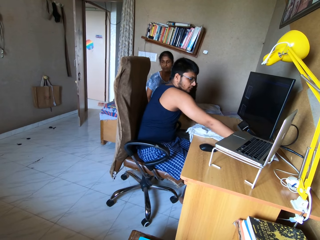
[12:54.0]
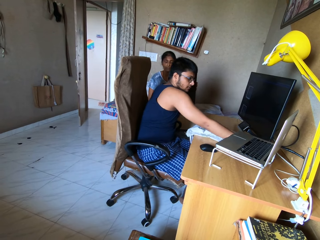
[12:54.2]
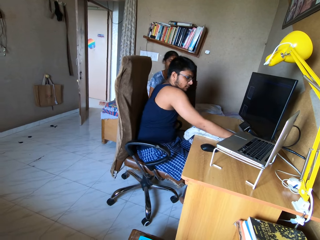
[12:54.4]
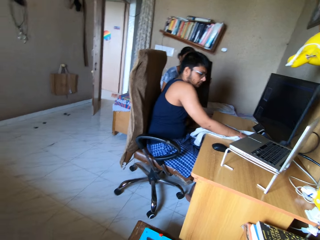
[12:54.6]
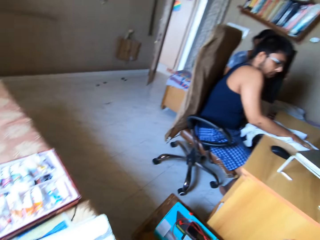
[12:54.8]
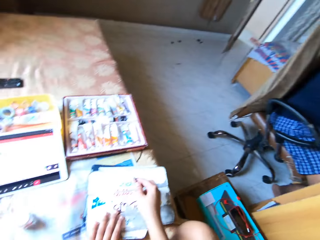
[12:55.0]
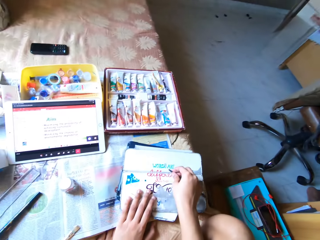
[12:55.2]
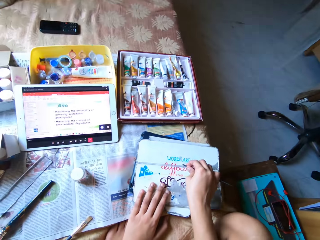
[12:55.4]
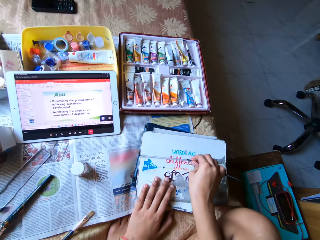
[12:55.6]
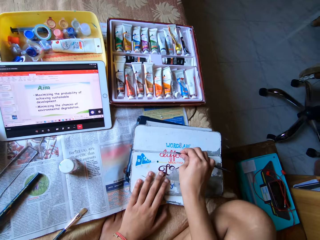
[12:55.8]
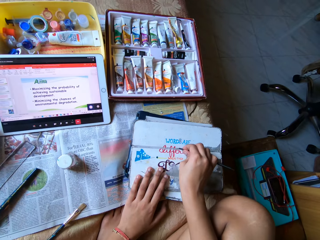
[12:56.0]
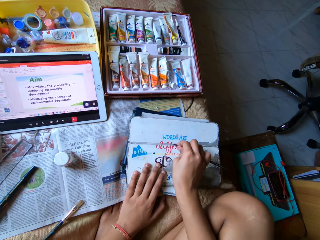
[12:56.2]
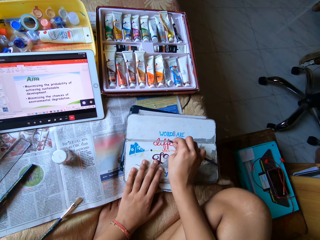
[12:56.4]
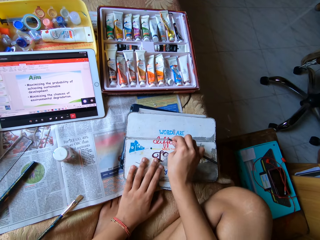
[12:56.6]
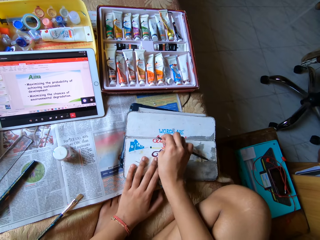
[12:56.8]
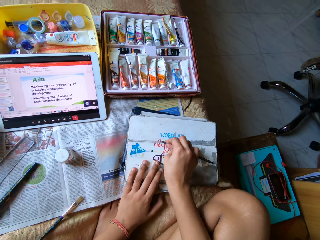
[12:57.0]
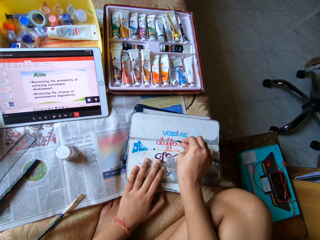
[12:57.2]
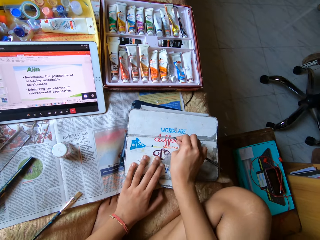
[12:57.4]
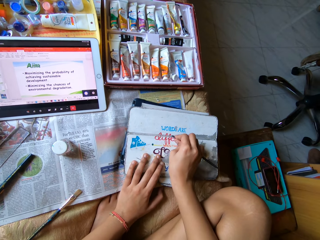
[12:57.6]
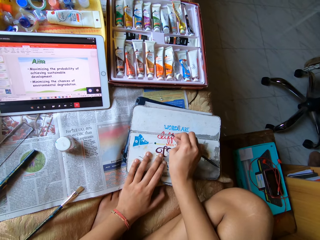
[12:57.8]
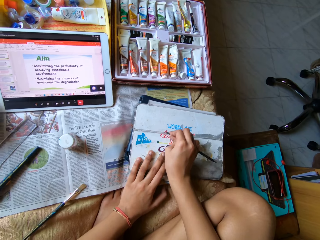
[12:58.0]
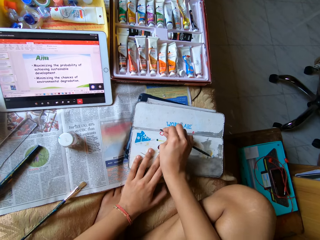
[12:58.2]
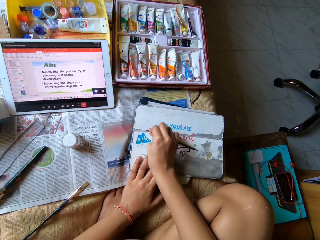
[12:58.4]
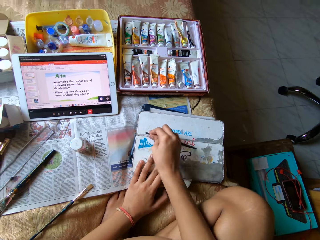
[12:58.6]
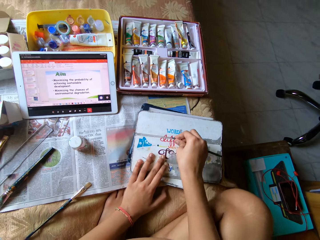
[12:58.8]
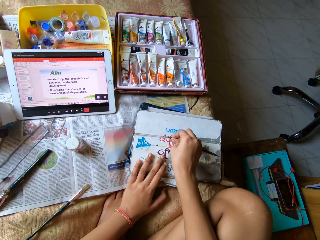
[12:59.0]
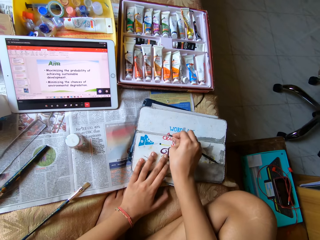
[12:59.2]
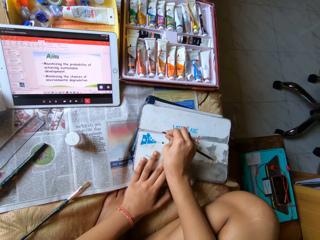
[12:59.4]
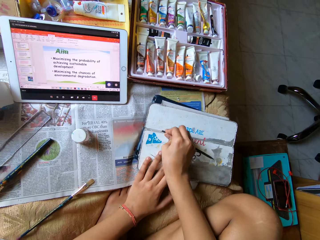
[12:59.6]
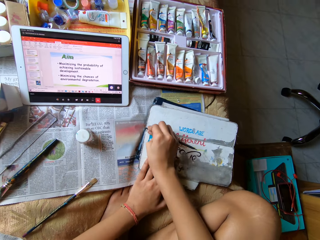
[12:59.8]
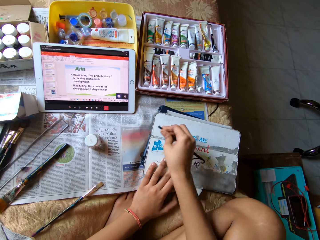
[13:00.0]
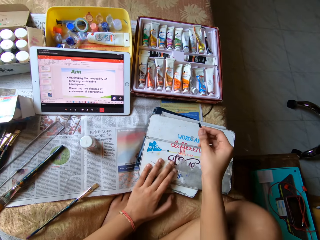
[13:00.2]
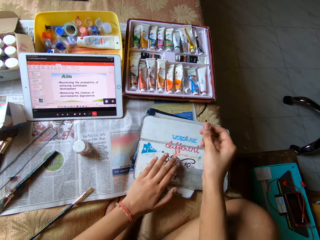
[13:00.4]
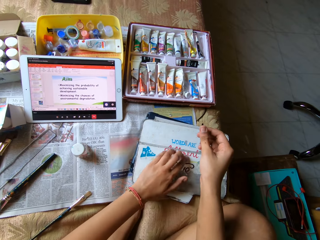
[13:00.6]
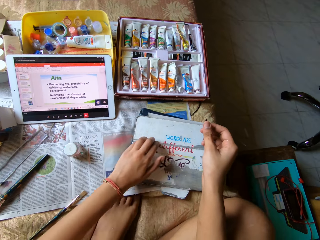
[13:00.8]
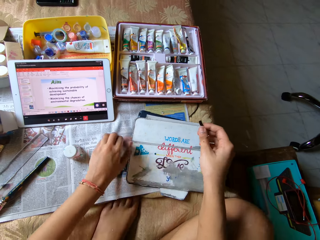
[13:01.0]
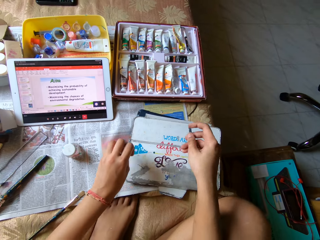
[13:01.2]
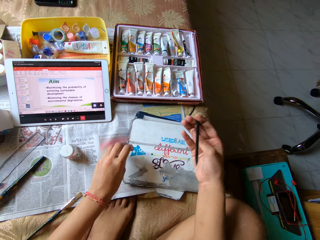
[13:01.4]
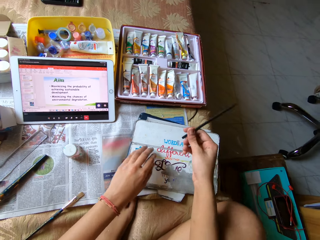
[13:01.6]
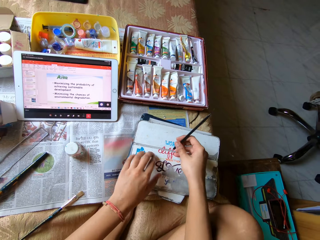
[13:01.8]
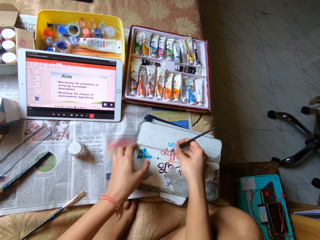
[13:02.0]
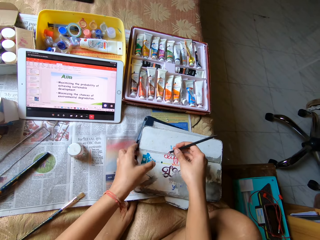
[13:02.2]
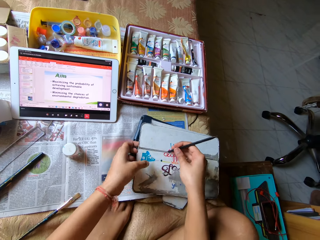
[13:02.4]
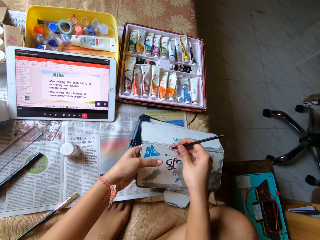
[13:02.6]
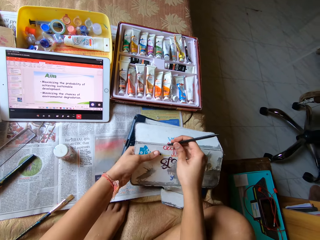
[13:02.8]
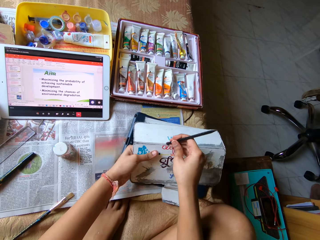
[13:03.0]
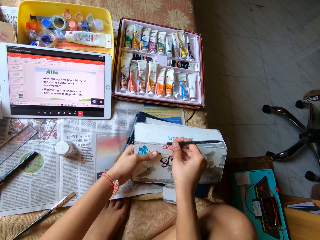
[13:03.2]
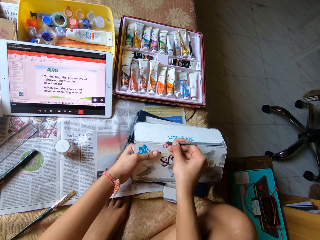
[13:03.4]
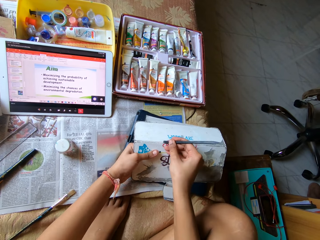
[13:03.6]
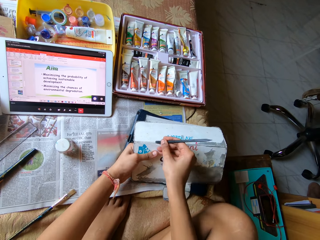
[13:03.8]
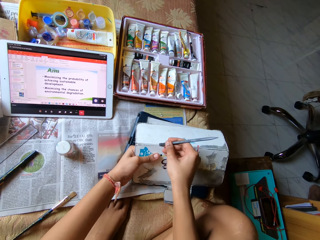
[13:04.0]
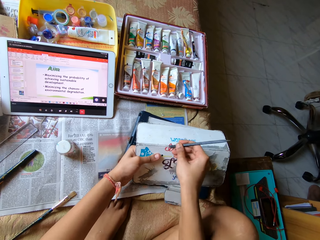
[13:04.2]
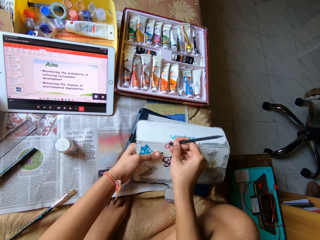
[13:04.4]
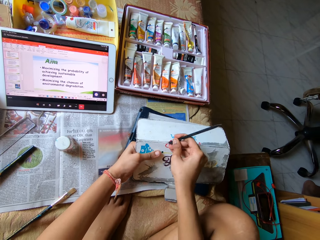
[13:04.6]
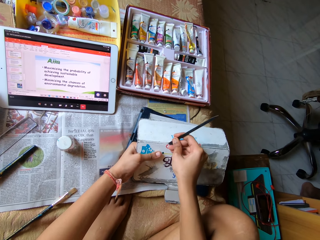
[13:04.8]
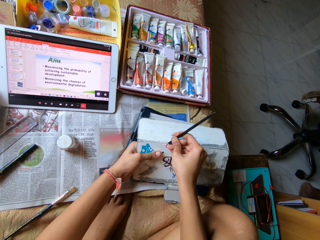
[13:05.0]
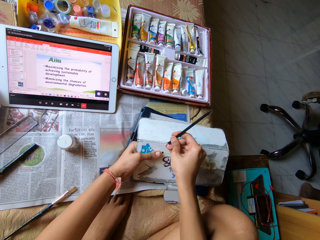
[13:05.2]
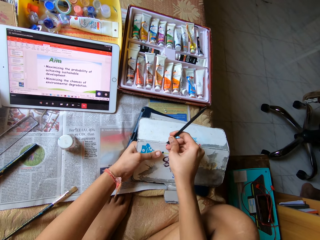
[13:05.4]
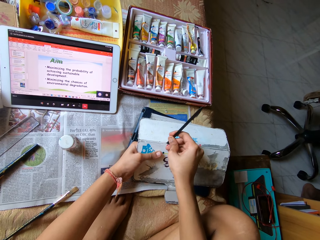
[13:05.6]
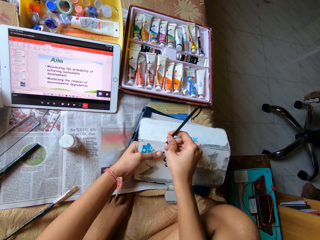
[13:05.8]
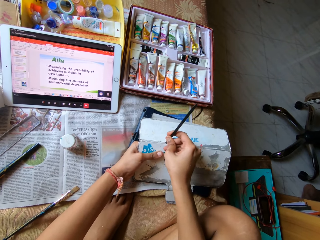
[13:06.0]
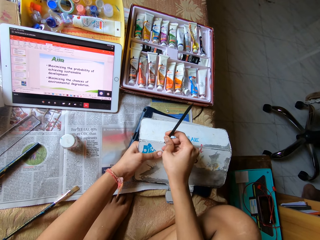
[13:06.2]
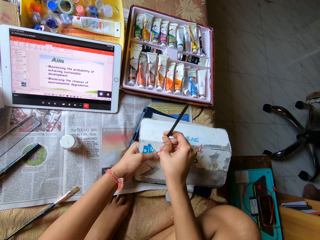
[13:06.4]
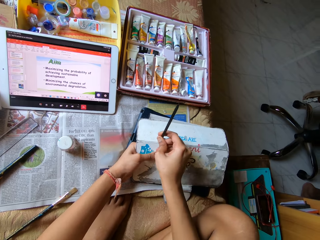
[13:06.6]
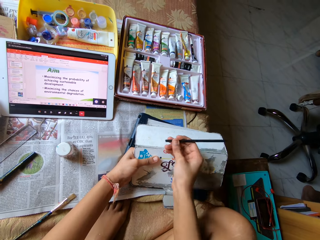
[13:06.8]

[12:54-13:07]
The camera wearer removes something on the tablet cover with a pencil. She wipes the tablet case with her left hand. She opens the tablet case with her left hand. She scrapes the tablet case with a file in her right hand.

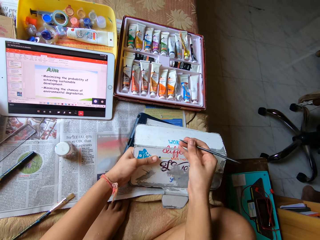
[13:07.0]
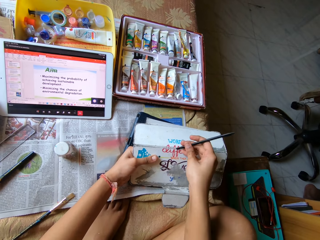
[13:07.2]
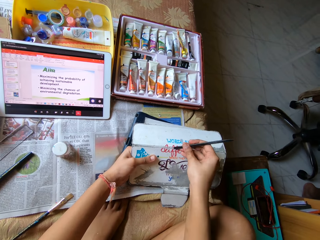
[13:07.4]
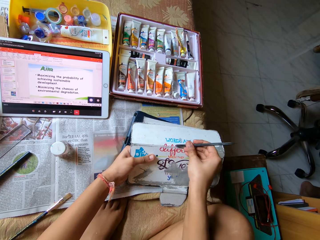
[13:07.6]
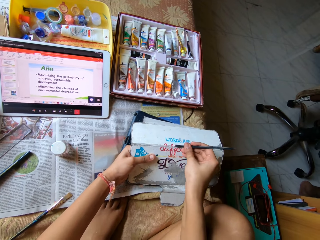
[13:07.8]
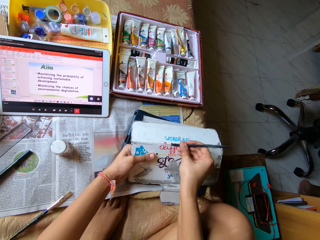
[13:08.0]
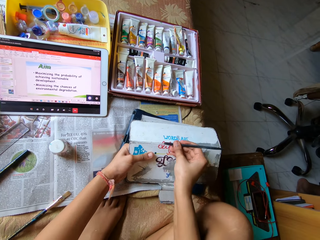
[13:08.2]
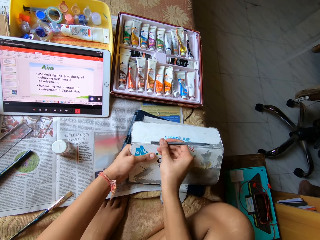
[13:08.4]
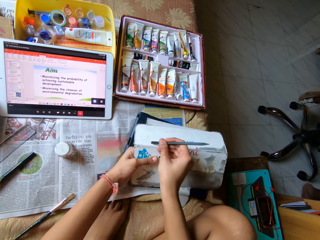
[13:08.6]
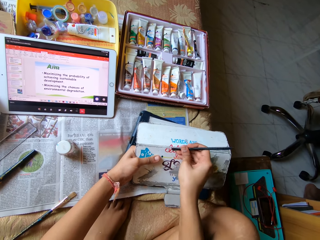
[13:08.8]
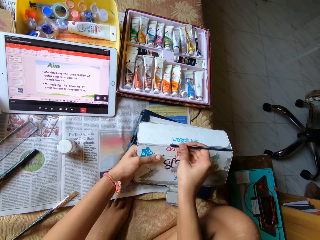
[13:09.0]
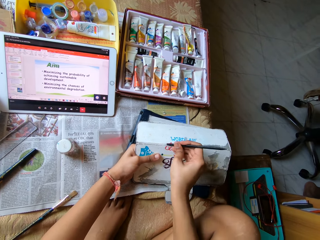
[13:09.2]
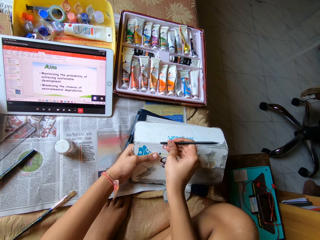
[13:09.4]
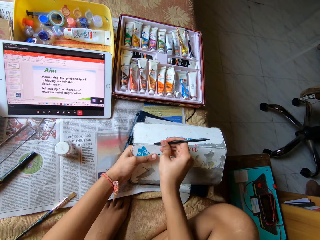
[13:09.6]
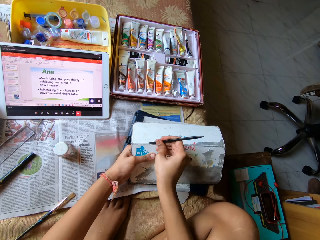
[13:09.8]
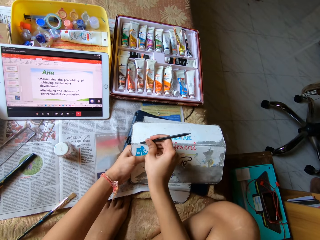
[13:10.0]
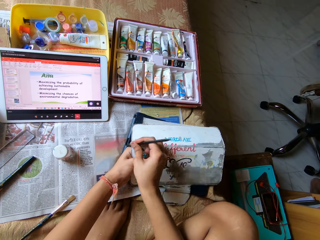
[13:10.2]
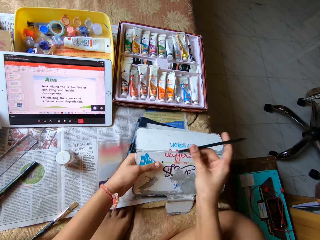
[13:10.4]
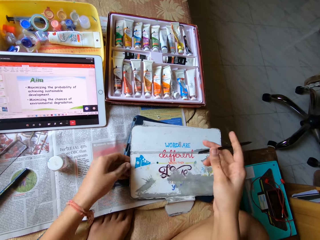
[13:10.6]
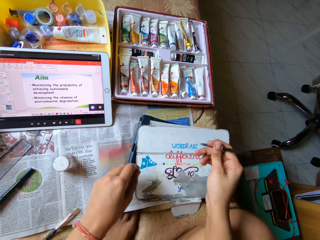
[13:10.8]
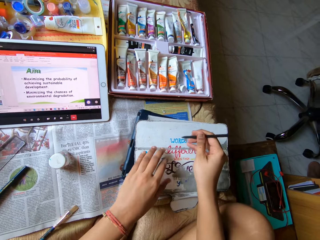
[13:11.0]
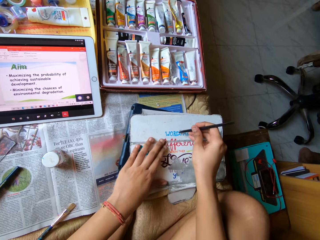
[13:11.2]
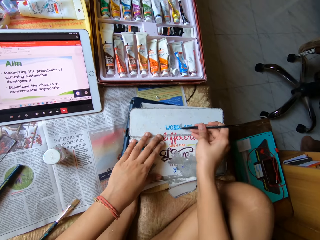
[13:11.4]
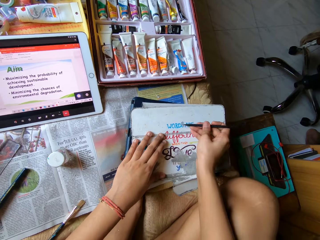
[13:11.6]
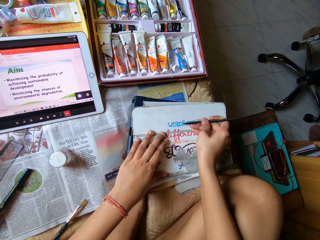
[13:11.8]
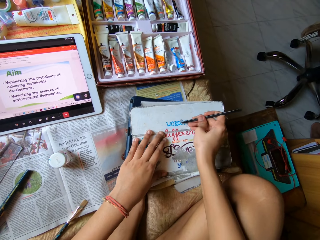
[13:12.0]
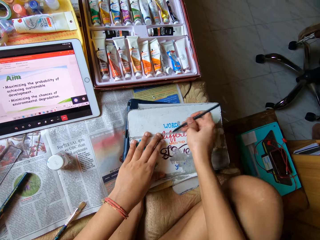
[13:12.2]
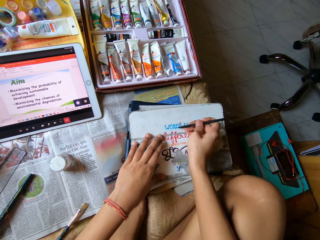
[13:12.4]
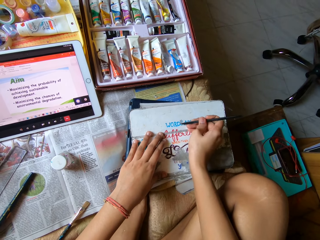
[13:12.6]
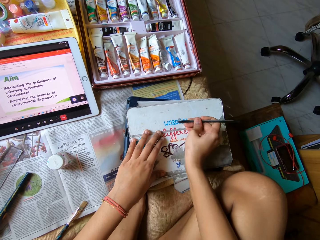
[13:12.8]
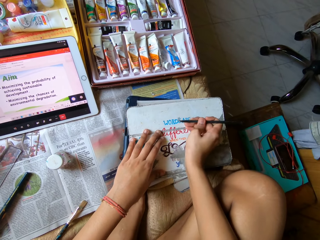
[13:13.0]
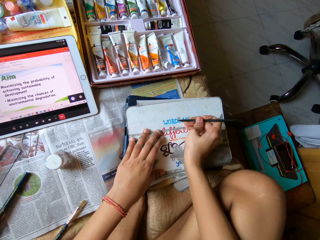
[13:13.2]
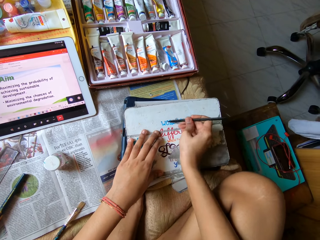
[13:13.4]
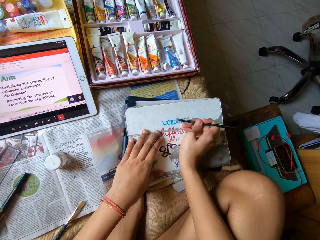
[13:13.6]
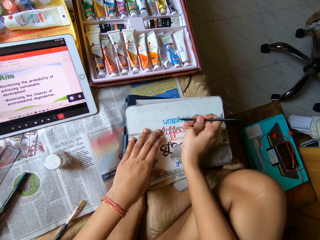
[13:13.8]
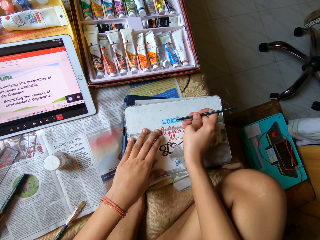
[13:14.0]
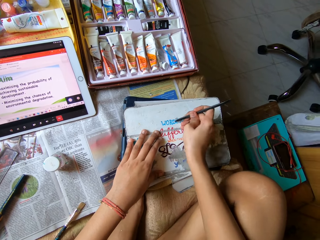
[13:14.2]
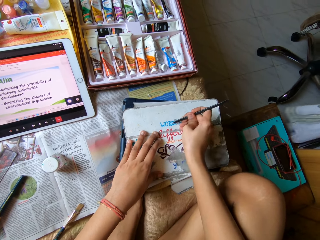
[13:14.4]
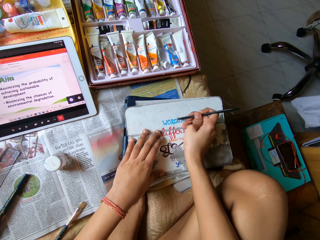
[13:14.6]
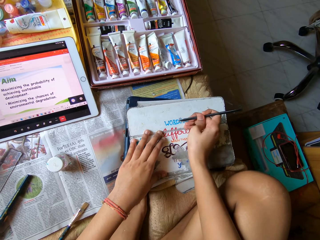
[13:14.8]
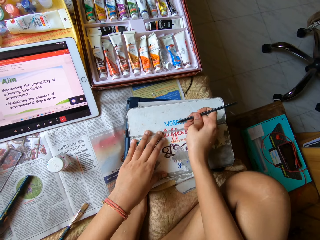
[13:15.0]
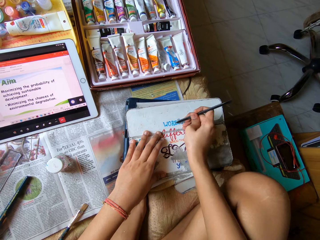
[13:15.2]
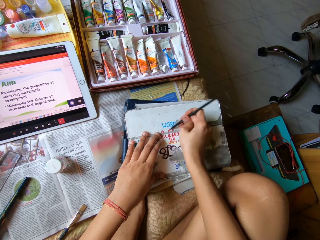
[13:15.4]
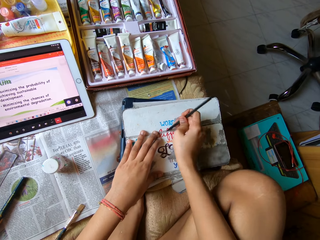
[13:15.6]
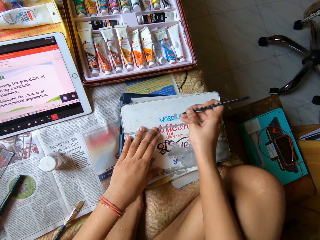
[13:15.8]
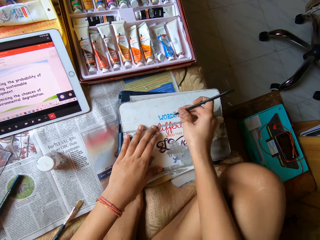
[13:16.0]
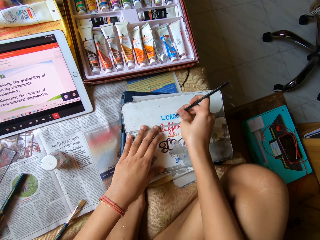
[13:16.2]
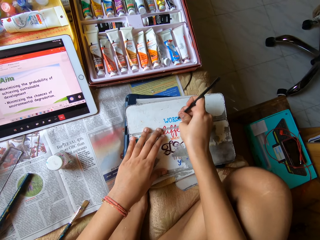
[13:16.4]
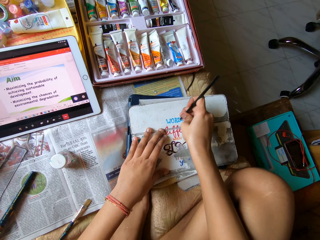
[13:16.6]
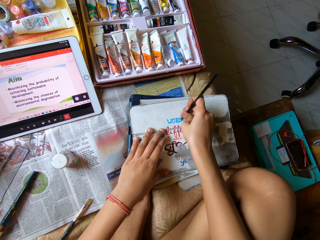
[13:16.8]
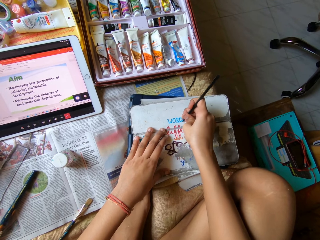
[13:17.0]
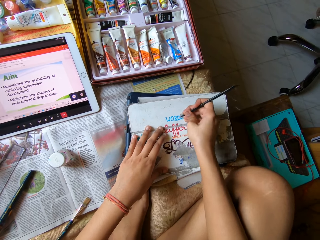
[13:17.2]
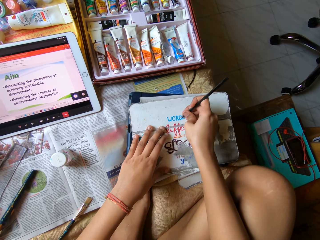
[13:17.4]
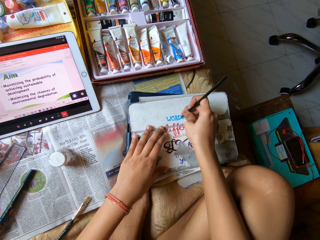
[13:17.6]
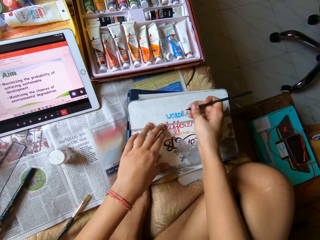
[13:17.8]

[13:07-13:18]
The camera wearer closes the tablet case with her left hand. She scrapes the tablet case with a file in her right hand.
